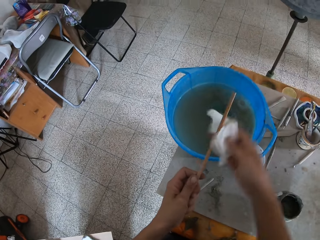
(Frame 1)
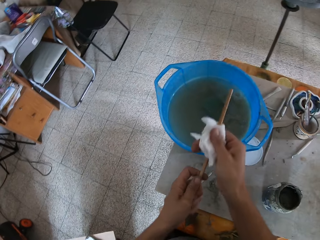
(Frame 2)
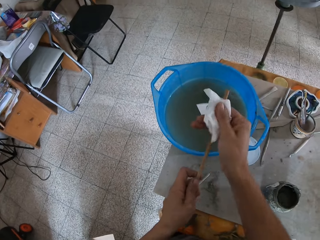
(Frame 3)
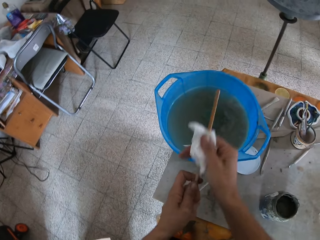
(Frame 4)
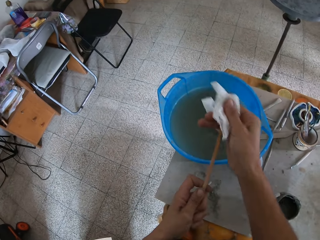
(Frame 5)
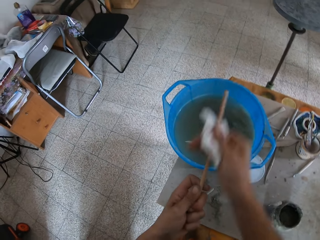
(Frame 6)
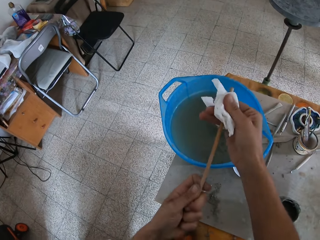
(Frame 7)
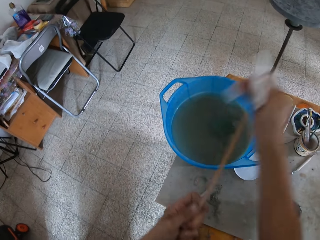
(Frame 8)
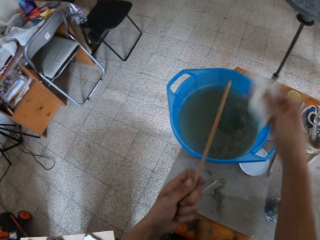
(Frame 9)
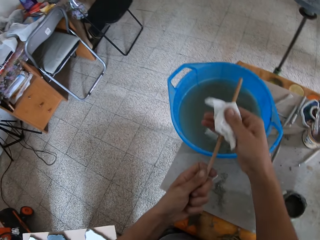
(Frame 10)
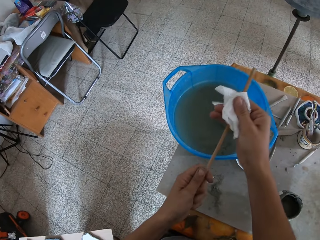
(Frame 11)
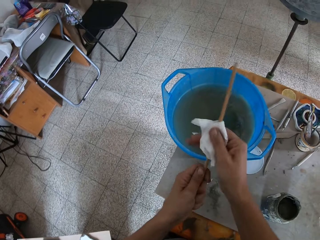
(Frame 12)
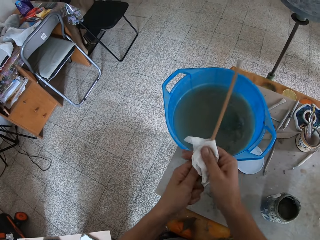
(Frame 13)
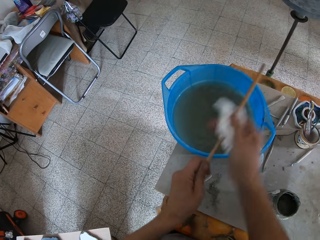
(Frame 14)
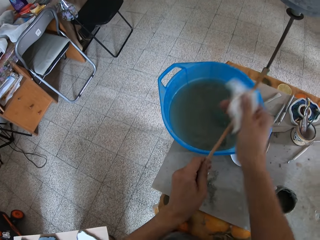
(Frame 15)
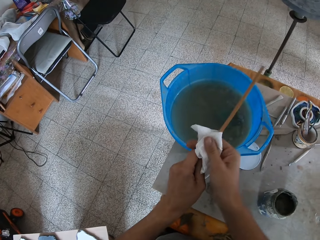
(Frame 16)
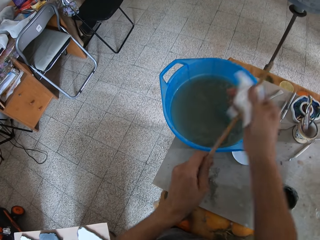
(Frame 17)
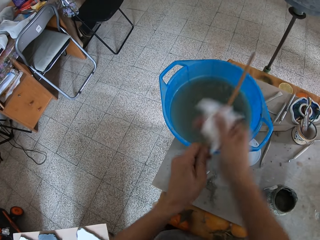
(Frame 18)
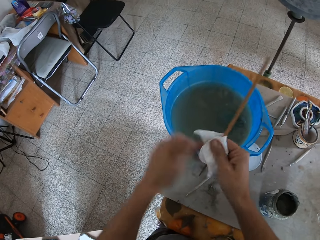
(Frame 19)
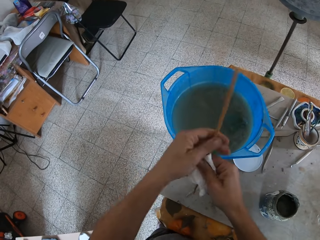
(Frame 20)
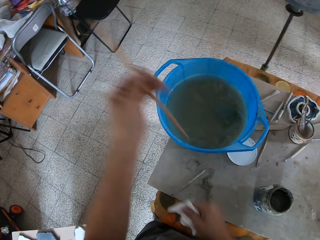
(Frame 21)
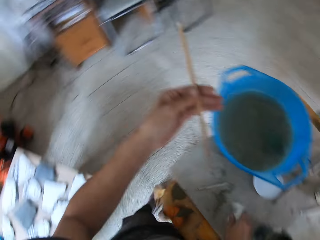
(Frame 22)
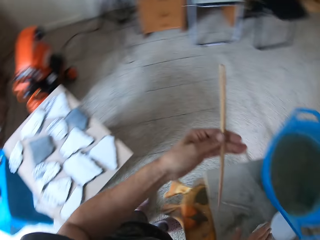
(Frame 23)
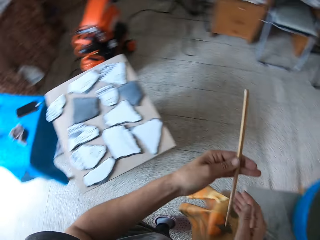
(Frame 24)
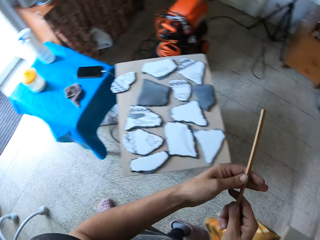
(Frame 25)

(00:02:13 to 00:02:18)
The camera wearer drops the paper towel sheet on a tray with her right hand.

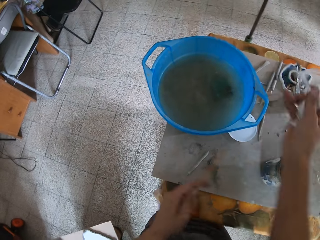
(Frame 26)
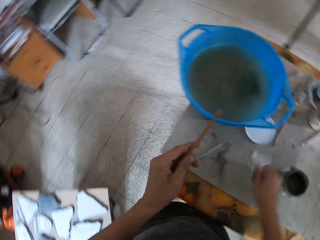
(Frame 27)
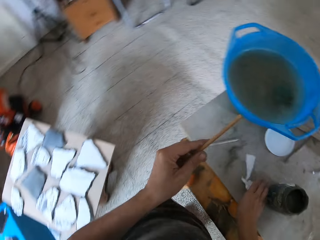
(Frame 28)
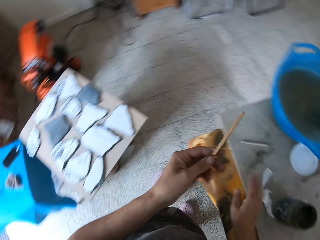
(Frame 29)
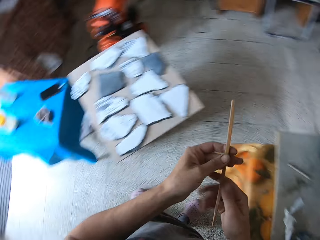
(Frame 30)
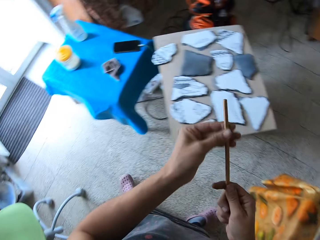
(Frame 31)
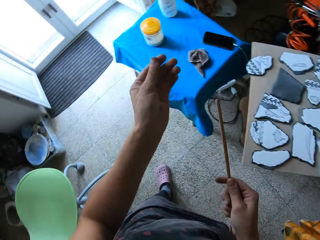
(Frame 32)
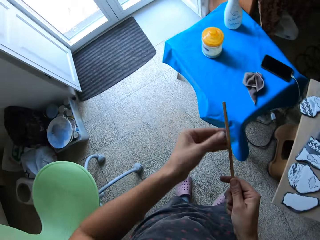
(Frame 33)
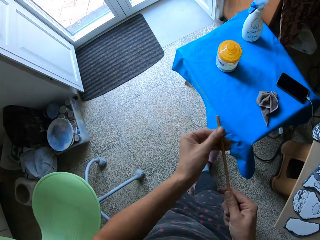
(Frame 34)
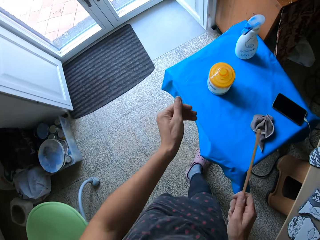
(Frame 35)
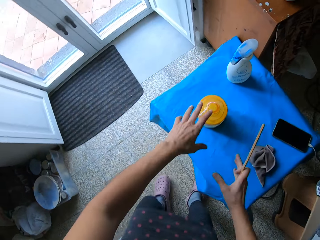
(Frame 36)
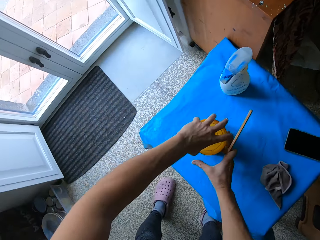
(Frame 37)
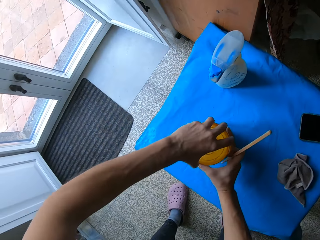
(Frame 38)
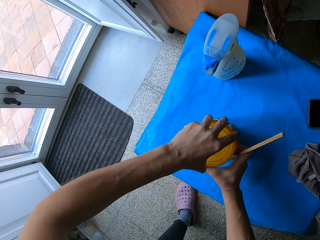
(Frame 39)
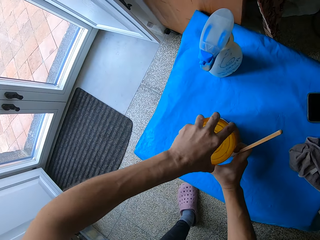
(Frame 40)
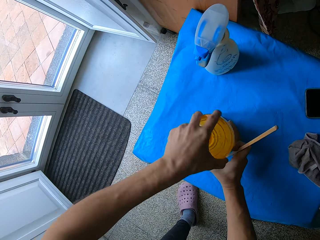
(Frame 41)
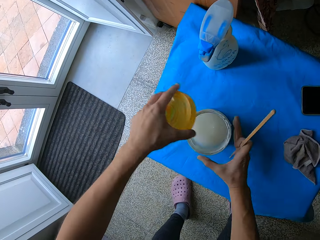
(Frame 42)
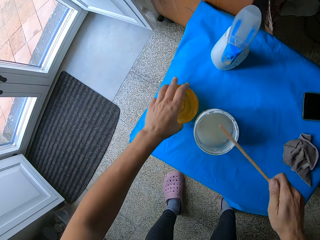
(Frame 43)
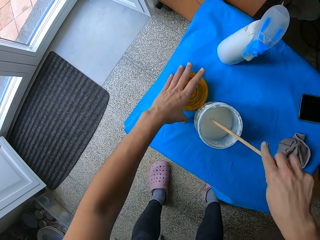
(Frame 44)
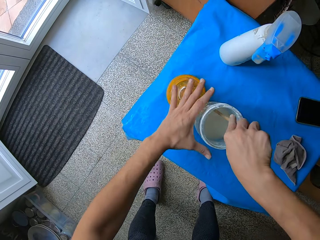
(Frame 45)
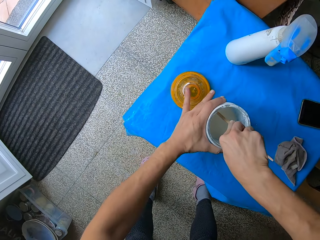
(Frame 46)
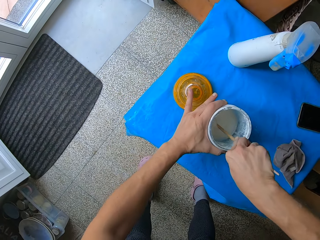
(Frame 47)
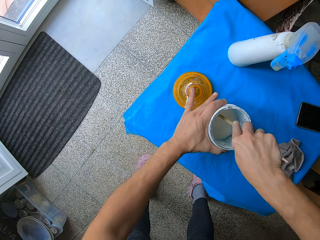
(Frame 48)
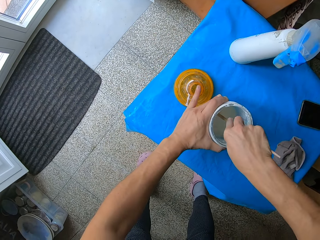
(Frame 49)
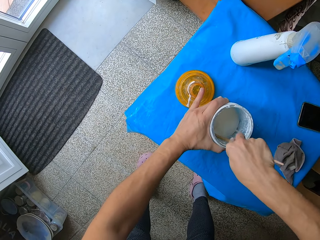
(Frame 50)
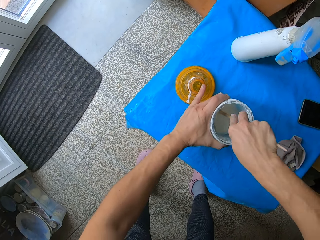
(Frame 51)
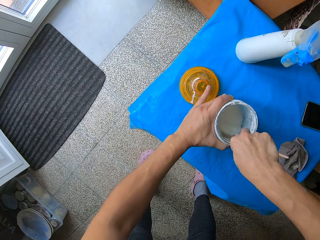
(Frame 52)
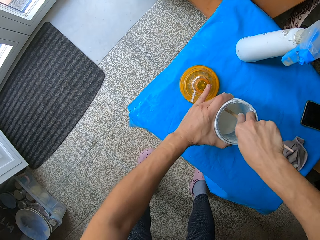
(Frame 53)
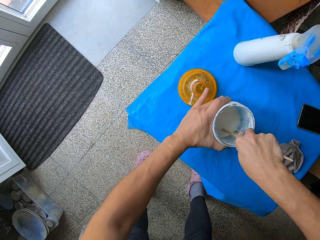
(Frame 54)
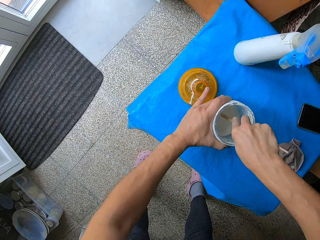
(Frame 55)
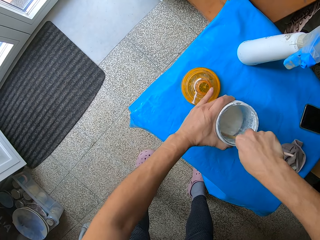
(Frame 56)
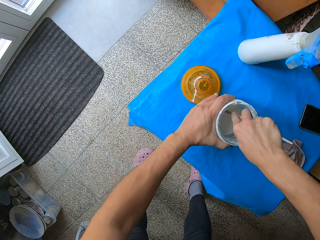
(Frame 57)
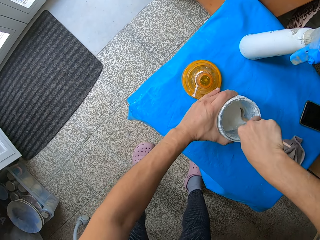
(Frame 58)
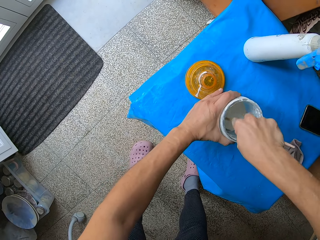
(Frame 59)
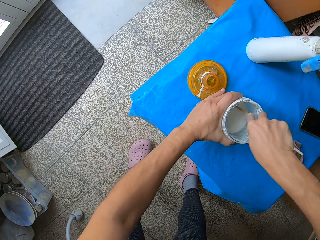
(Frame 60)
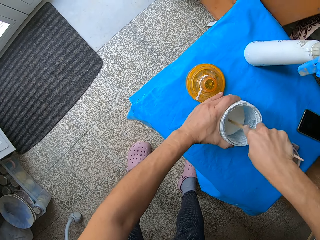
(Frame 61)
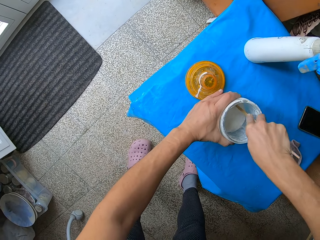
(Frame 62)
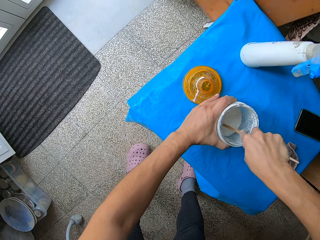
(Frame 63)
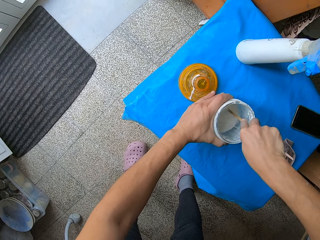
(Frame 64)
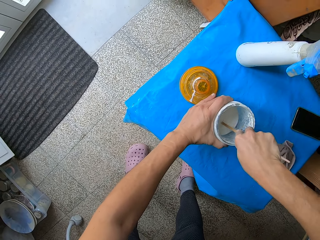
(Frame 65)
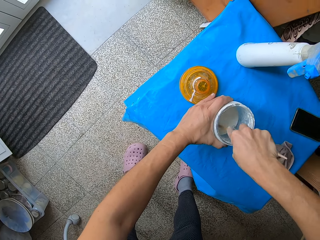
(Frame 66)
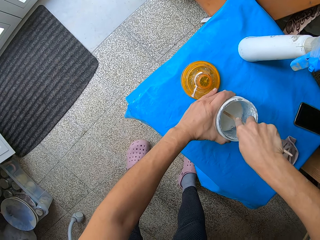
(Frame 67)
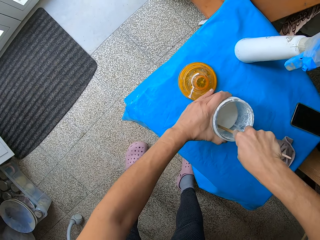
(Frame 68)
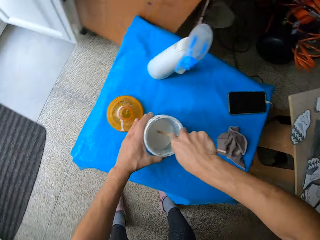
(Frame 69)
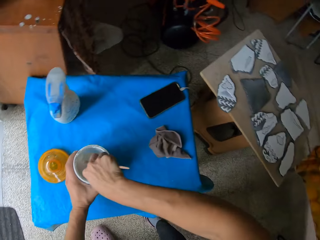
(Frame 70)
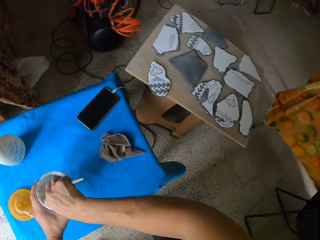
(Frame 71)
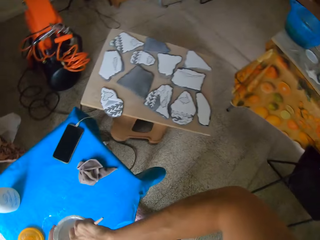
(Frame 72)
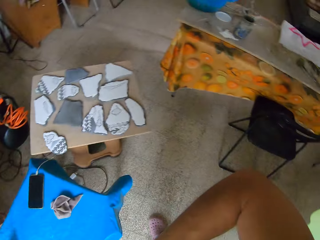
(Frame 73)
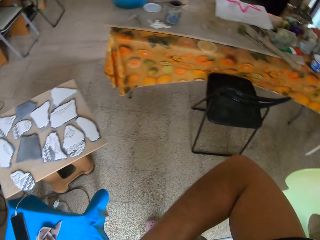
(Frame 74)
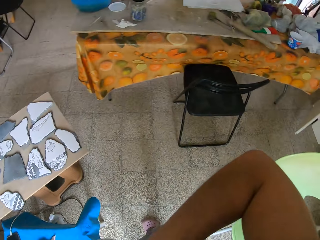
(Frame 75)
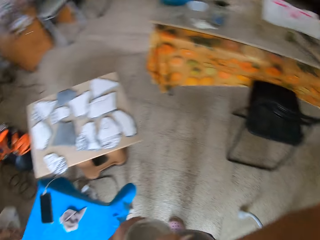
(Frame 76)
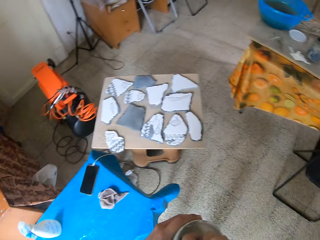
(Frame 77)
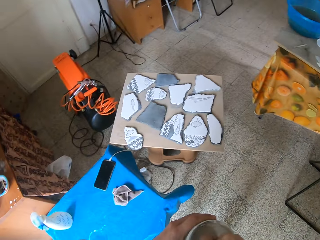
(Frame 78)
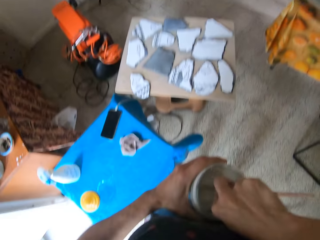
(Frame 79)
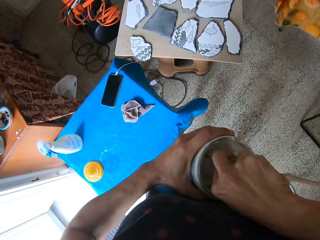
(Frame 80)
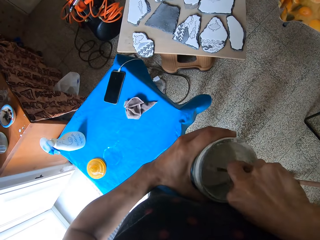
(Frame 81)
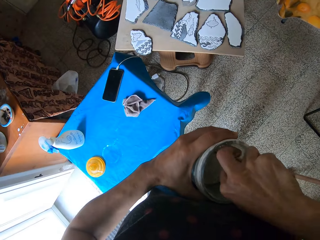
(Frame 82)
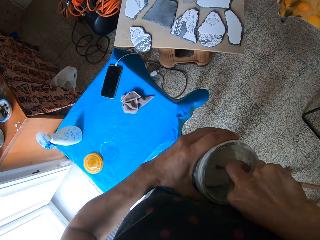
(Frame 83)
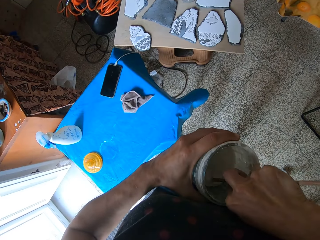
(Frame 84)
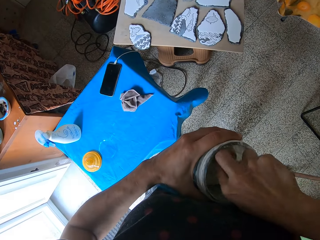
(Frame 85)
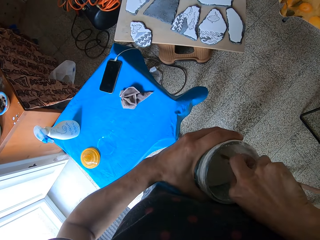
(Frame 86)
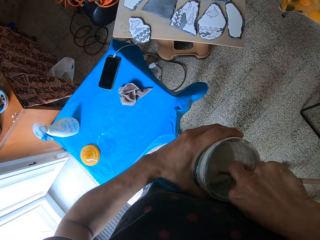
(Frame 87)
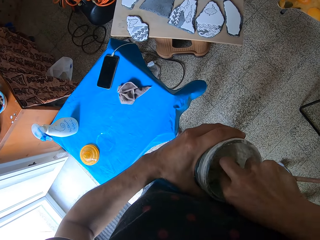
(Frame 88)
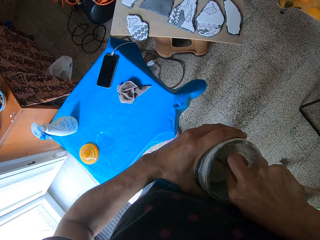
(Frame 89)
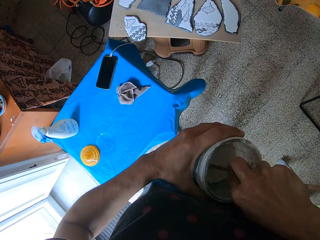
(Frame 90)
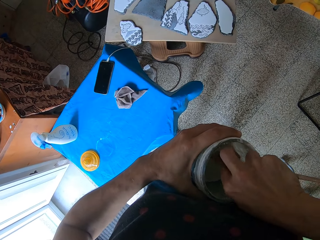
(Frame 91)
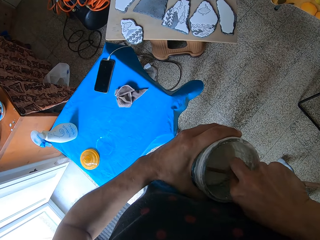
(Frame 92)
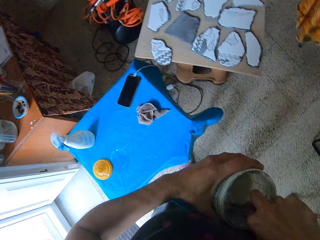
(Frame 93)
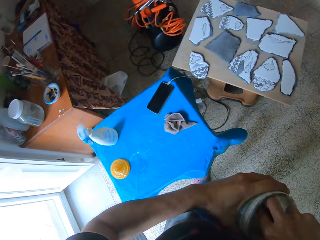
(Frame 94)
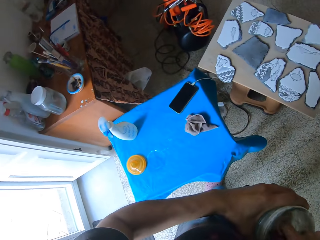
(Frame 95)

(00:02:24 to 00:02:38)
The camera wearer drops the paper towel sheet on the tray with her right hand. She strokes the mixing stick with her left hand. She walks around. She opens the container of chalky solution with her left hand. She holds the container of chalky solution with her right hand. She stirs the chalky solution with the mixing stick in her right hand. She holds the container of chalky solution with her left hand. She puts the stick in the paint. She looks around. She lifts the container of chalky solution from the table with her left hand.

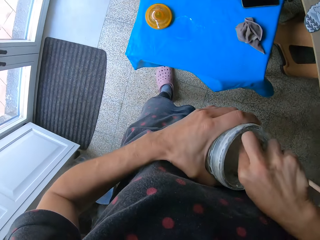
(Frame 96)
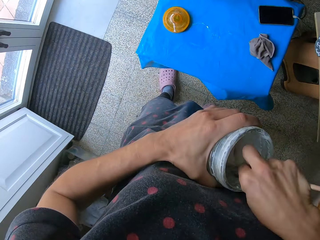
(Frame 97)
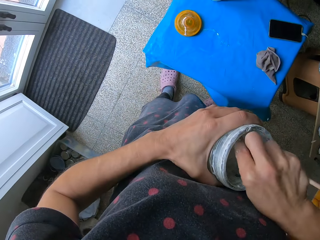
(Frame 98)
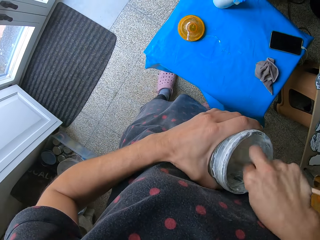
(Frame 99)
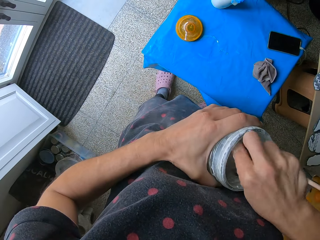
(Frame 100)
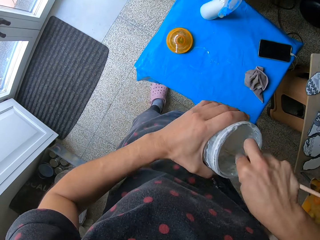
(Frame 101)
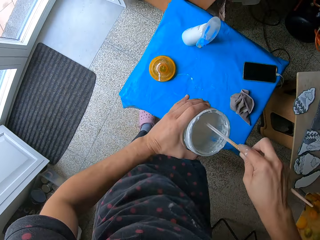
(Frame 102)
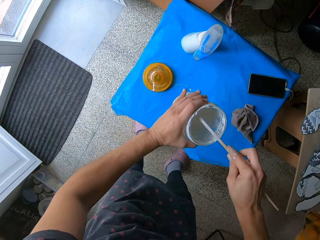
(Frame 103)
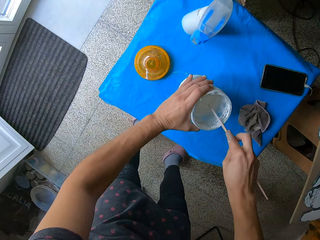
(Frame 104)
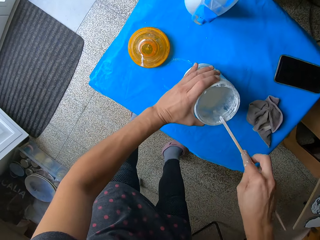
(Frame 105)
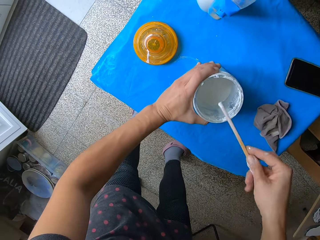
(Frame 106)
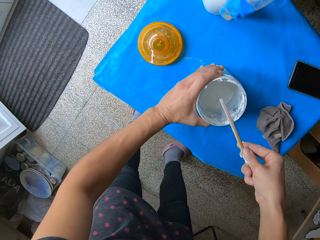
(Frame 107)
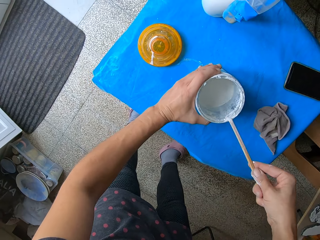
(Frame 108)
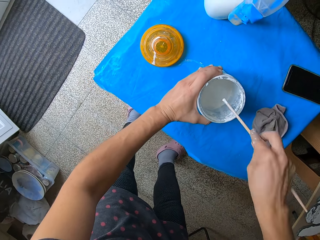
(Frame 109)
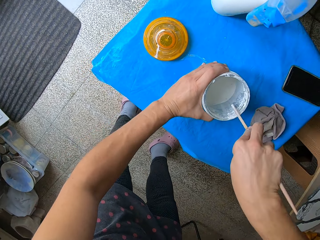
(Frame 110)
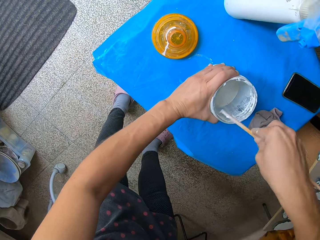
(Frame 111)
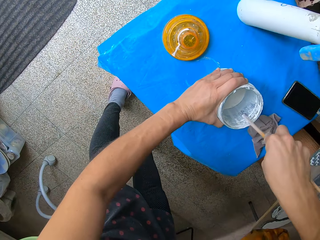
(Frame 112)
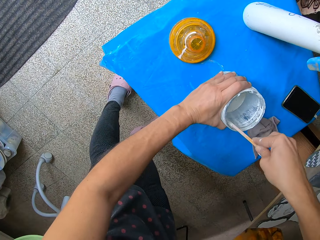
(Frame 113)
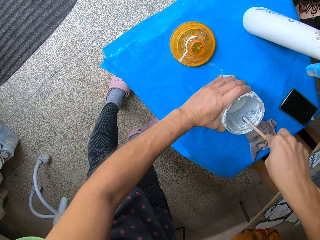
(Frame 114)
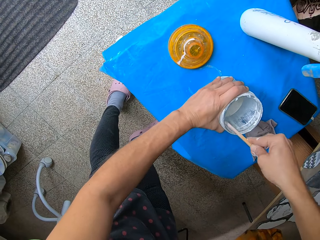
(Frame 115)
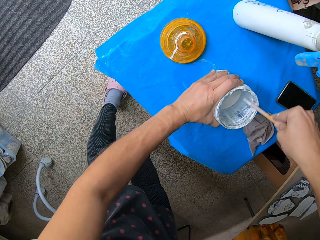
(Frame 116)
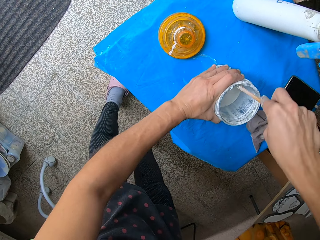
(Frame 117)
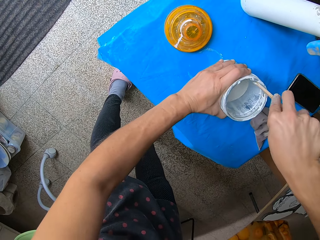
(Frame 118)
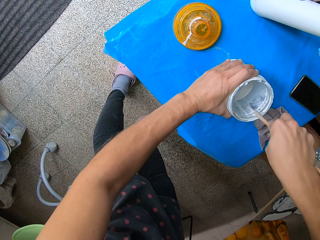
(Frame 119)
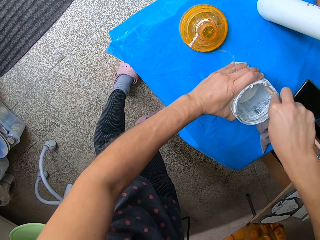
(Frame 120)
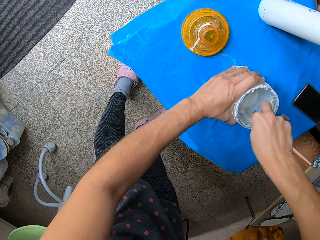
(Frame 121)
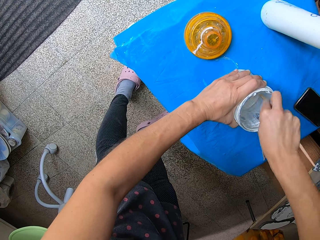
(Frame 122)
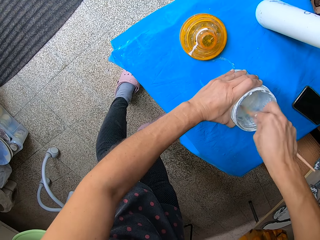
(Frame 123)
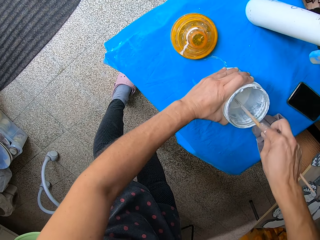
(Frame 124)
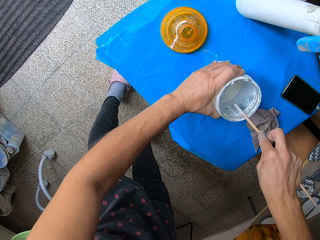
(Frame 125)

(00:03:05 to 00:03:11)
The camera wearer drops the container of chalky solution on the table with her left hand. She rubs the mixing stick on the rim of the chalky solution container with her right hand. She stirs the chalky solution with the mixing stick in her right hand.
